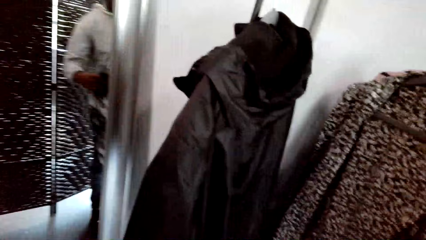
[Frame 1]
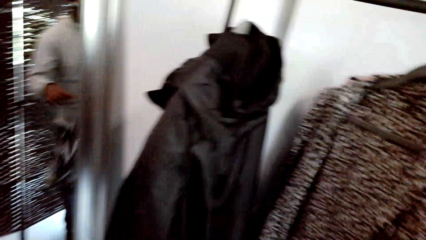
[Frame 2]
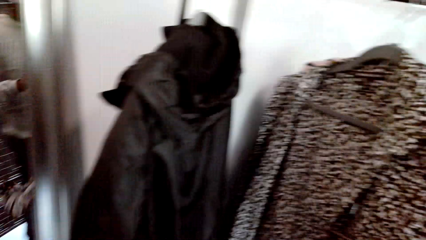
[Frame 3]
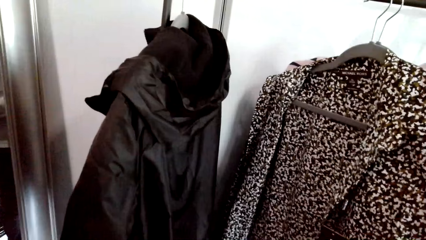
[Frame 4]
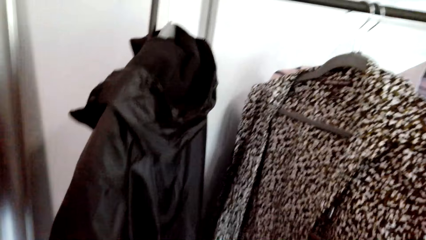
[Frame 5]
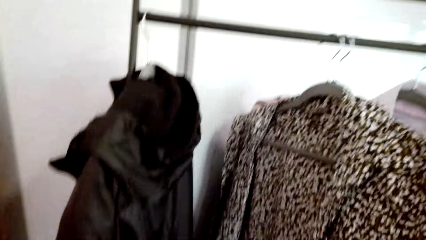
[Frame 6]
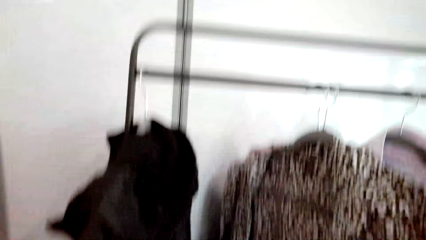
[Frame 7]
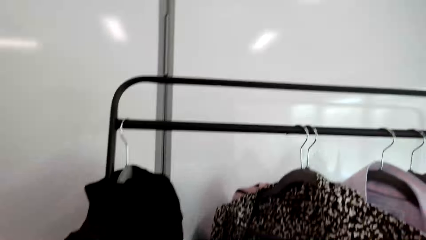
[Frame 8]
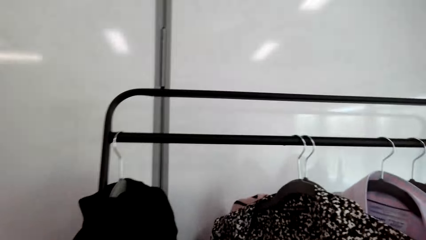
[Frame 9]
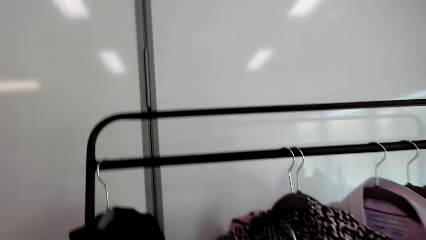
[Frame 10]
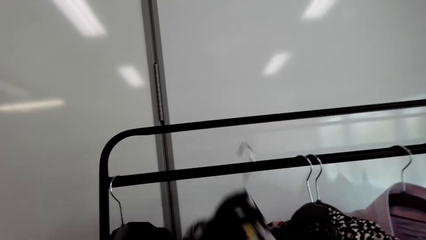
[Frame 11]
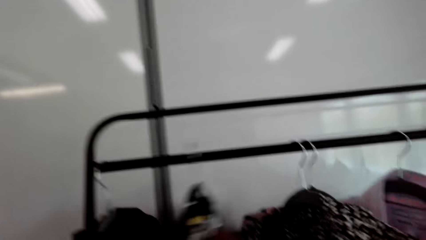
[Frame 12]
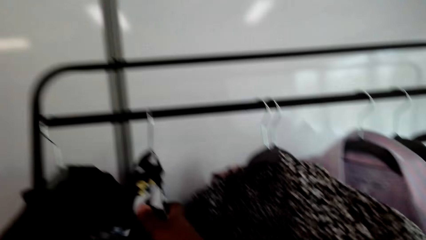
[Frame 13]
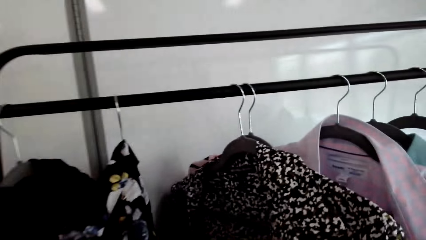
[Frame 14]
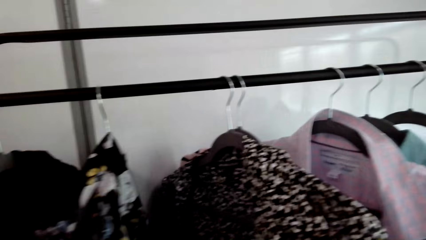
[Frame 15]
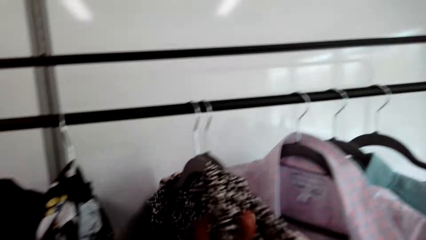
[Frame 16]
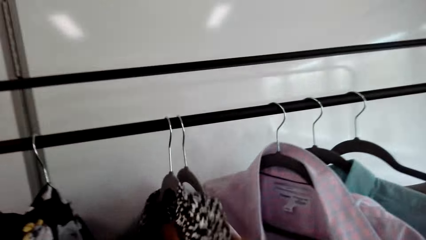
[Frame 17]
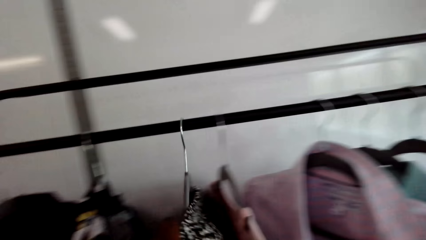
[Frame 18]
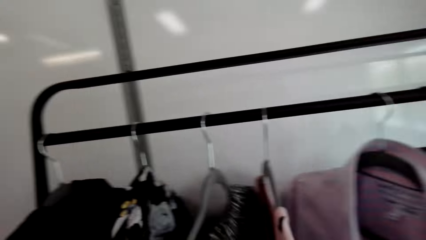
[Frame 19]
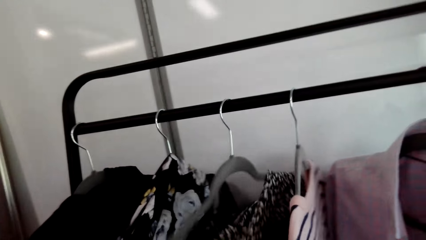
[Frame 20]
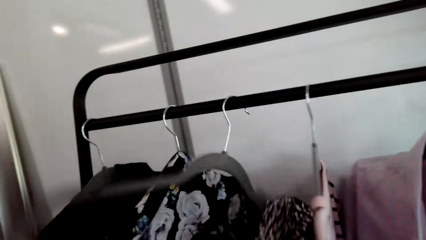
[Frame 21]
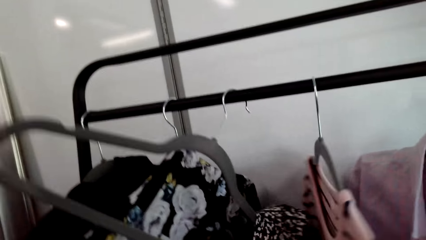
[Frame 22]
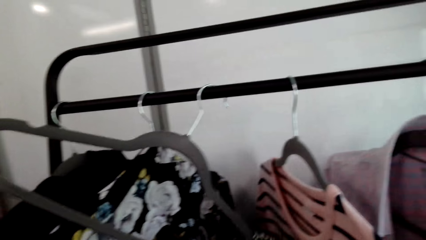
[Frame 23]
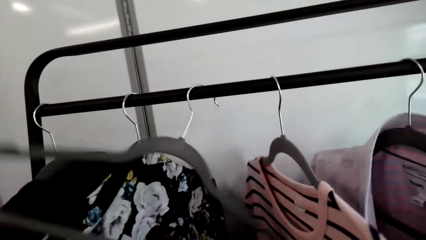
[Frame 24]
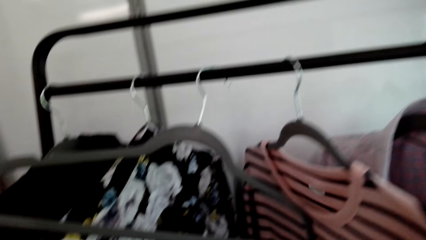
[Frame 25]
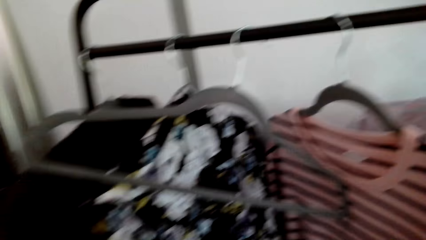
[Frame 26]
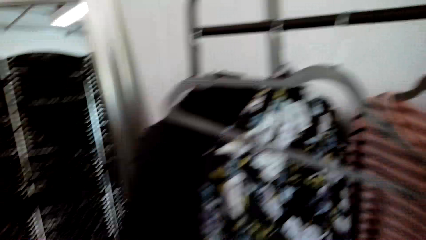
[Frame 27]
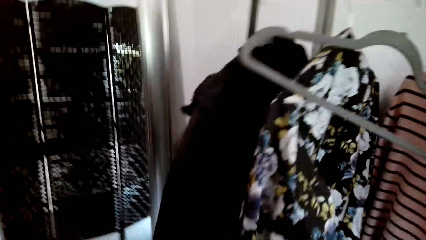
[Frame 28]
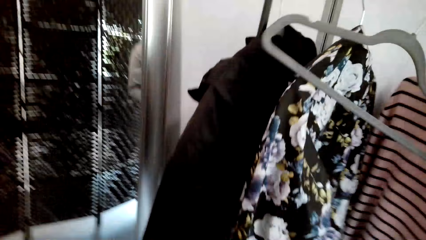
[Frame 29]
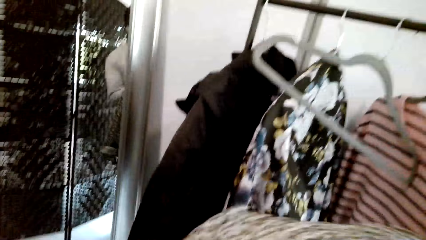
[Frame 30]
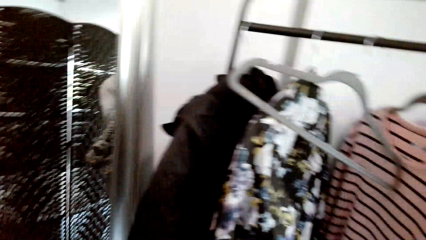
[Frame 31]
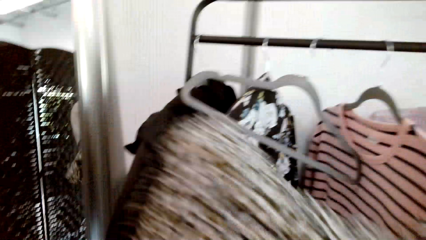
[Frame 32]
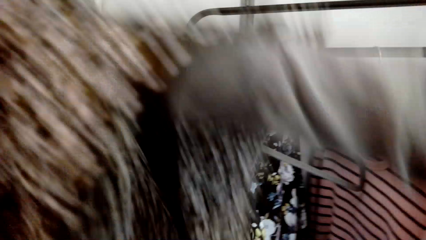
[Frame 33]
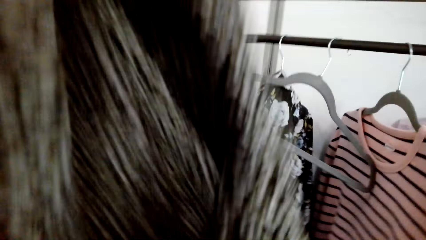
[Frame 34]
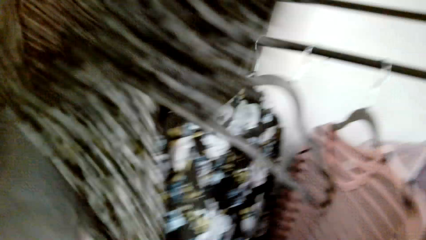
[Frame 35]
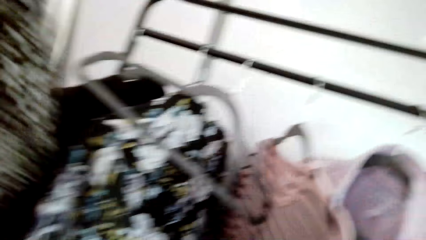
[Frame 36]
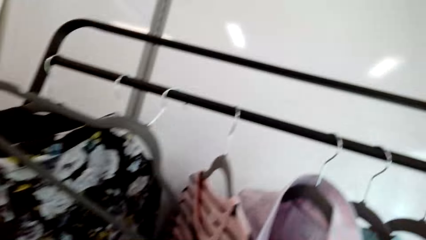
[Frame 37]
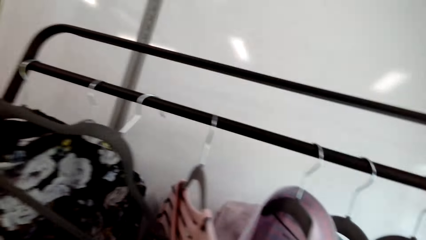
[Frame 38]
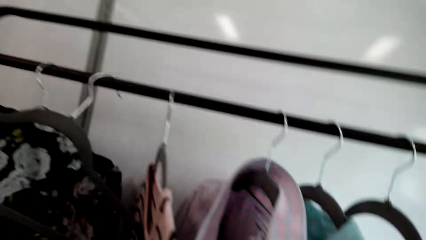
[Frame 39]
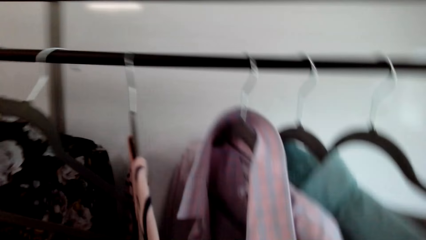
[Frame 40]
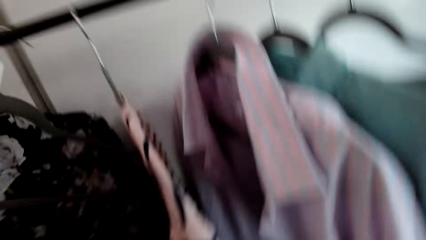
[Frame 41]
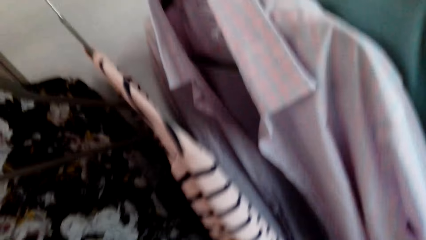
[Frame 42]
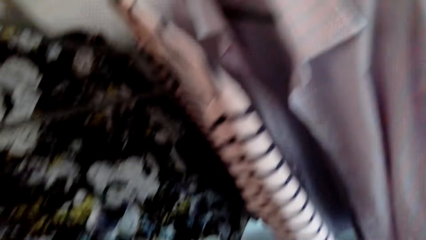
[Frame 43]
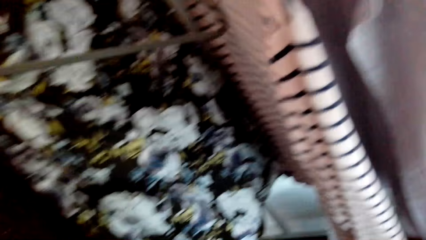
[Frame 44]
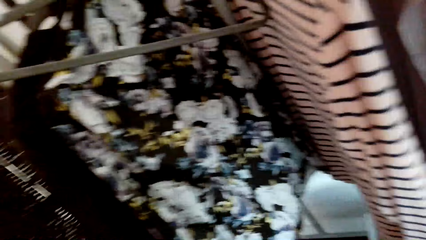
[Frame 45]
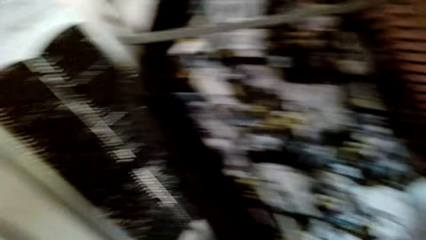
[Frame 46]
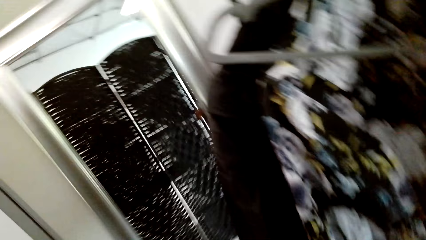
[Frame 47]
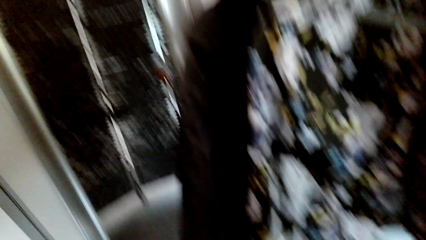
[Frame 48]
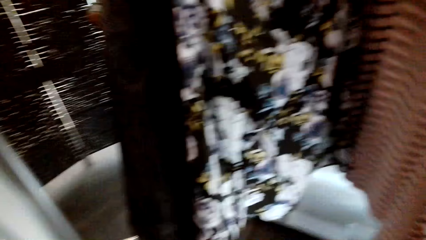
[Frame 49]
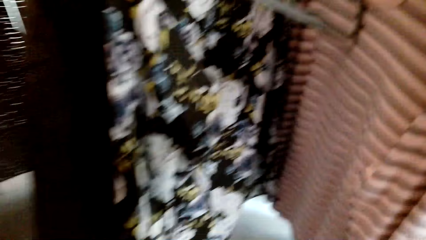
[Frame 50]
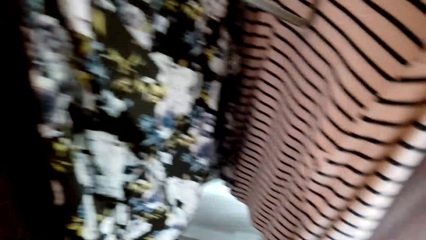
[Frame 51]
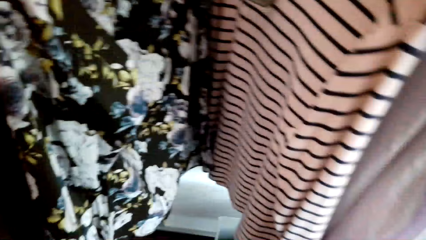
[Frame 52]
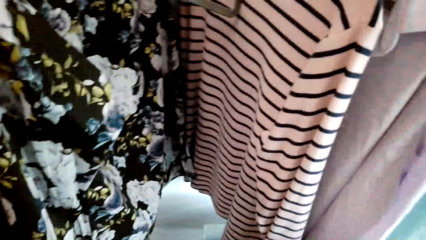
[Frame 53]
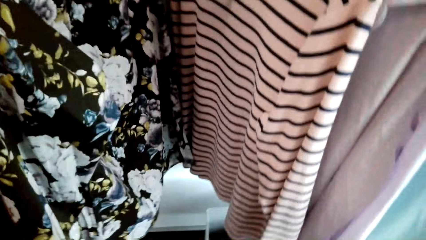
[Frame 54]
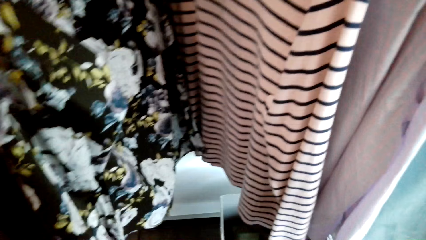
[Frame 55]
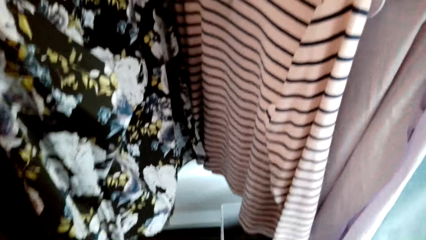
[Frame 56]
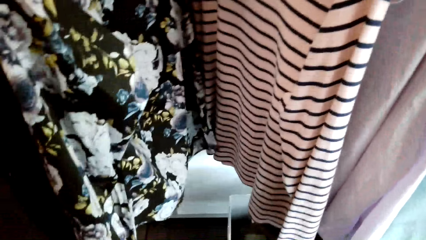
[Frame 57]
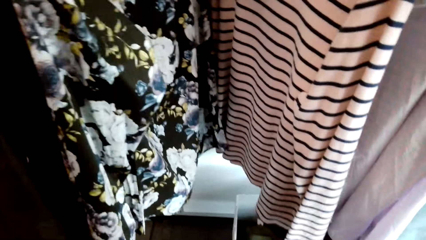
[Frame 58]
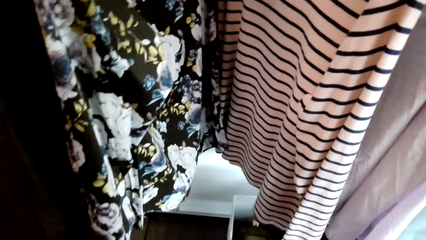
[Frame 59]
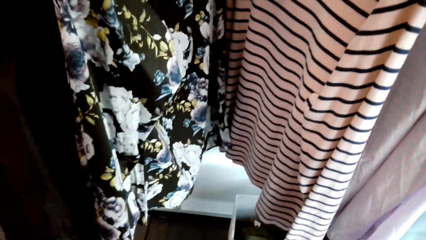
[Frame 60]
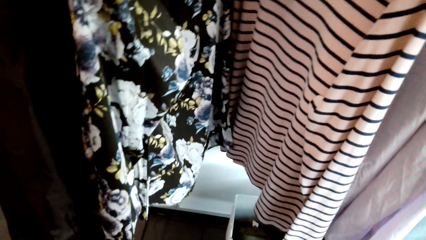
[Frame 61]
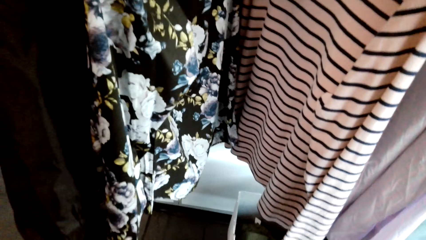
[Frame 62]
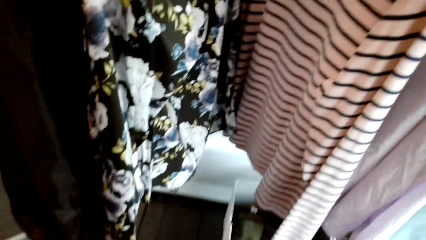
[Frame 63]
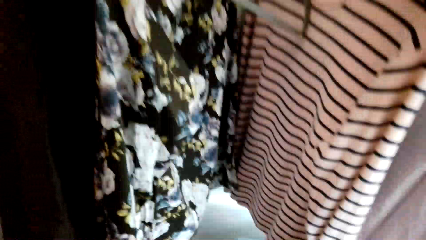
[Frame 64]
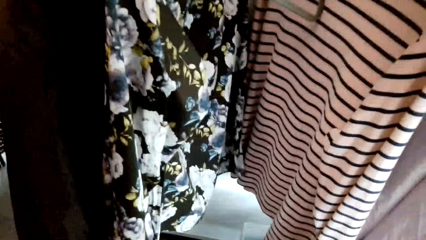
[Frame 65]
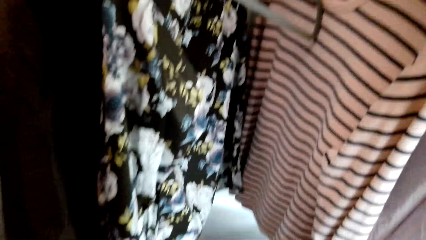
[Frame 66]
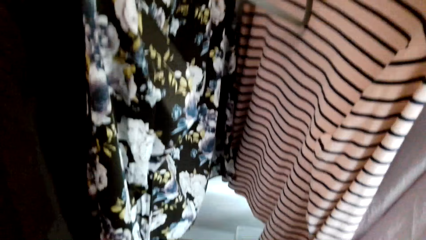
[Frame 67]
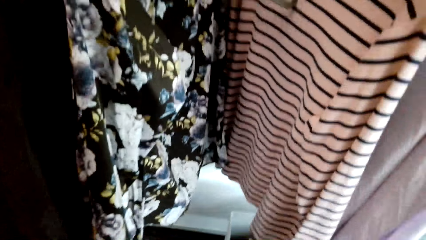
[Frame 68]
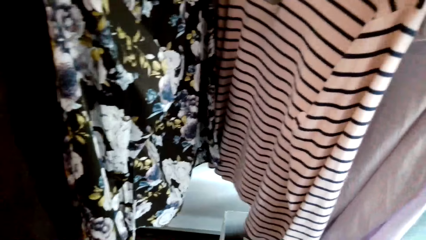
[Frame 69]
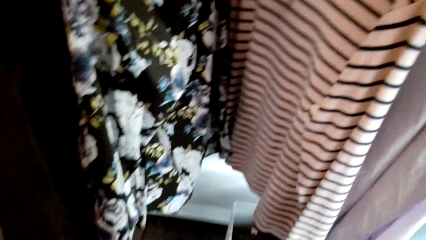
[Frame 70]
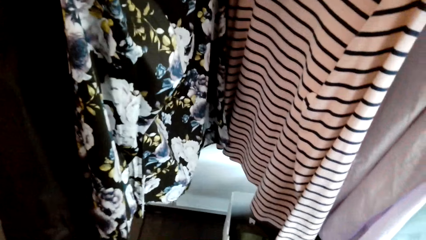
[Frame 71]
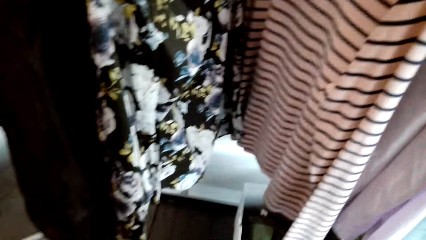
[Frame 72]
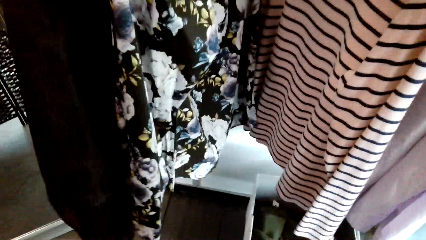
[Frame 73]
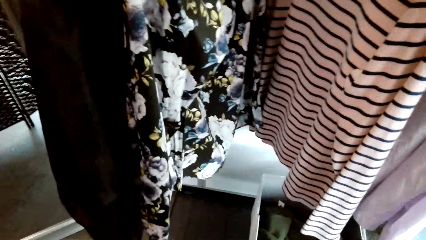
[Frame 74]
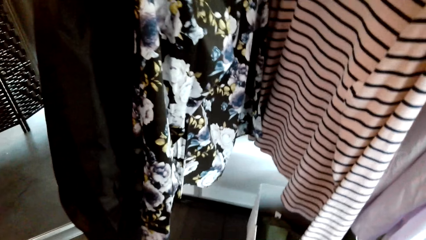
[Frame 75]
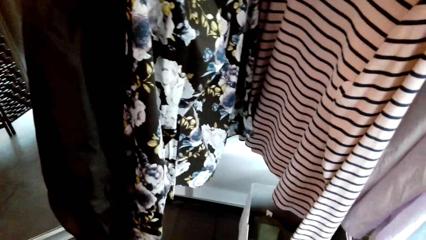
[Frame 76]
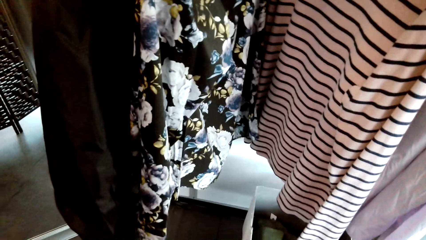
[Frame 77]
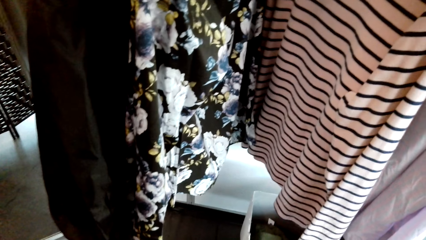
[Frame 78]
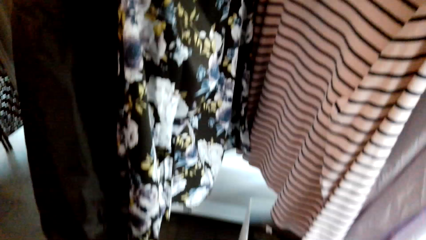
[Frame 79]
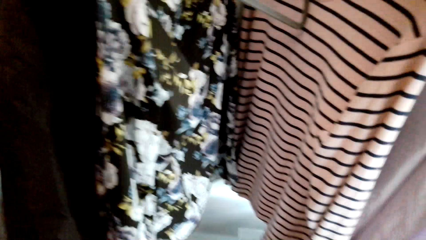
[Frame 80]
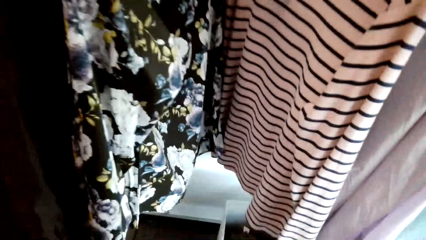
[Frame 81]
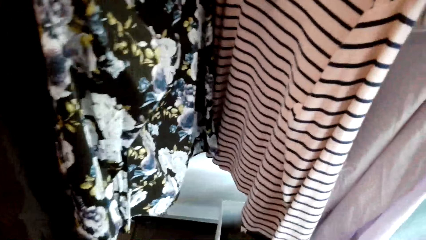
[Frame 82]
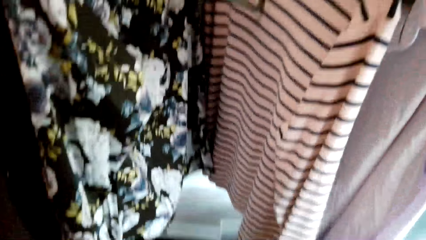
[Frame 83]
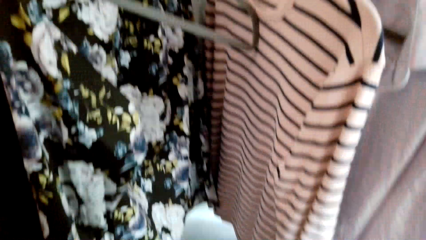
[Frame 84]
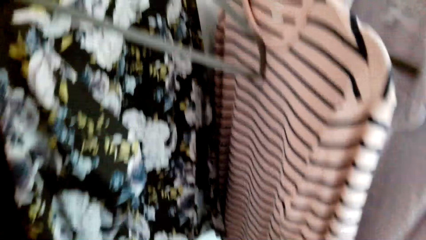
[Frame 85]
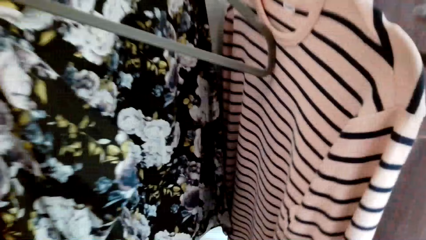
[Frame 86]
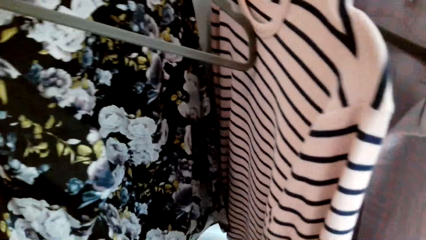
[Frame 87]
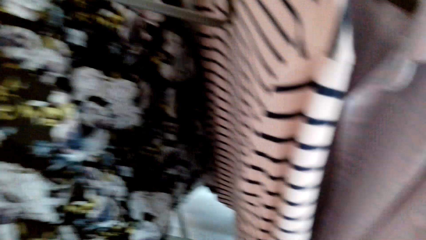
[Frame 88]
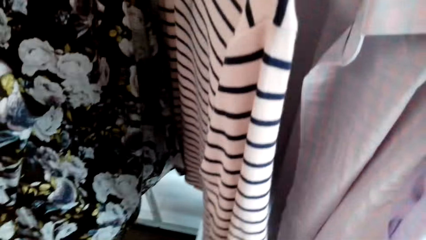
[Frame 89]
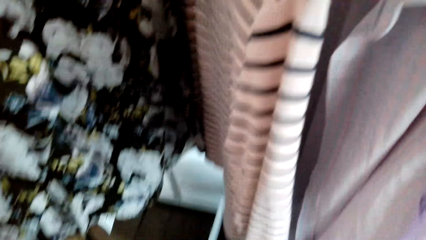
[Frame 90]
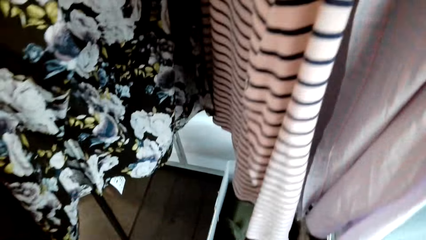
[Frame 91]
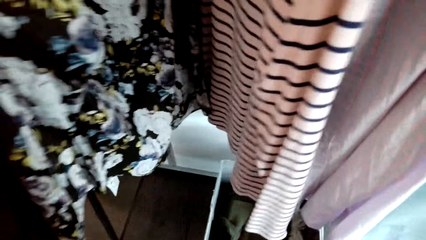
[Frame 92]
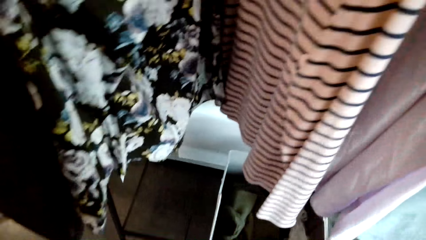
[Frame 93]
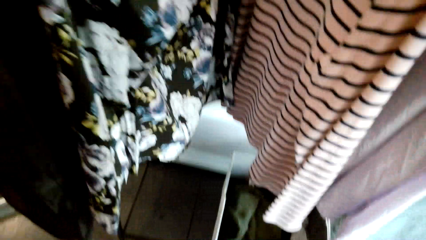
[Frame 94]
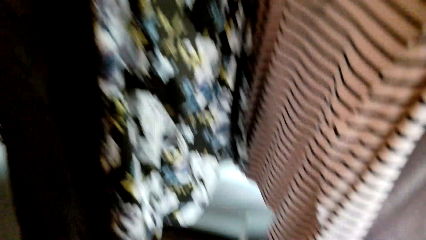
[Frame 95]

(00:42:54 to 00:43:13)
The camera wearer hangs the cloth on the rack. They take a cloth from the rack, lift the cloth, and look at the clothes.
